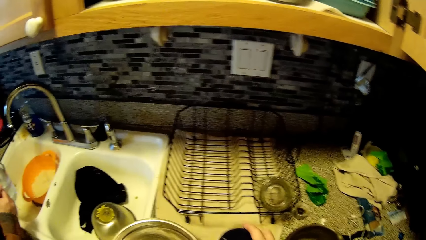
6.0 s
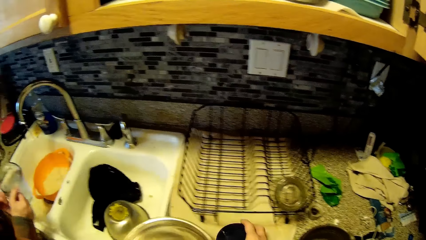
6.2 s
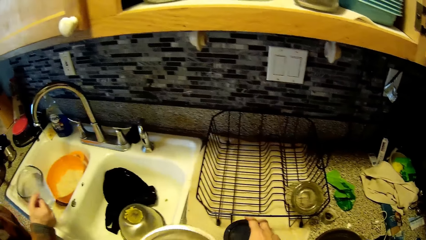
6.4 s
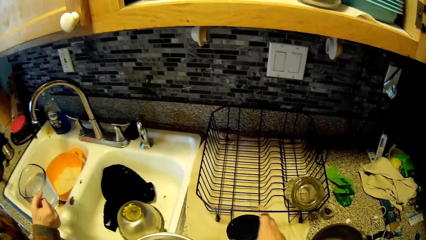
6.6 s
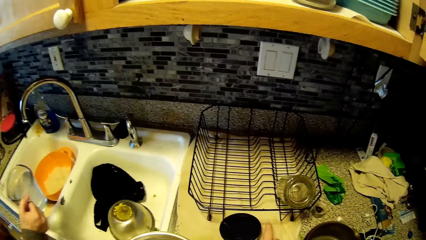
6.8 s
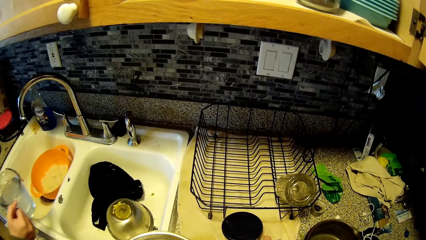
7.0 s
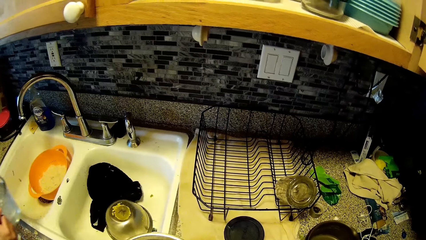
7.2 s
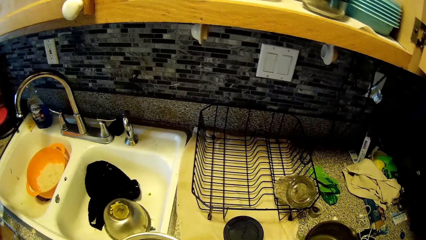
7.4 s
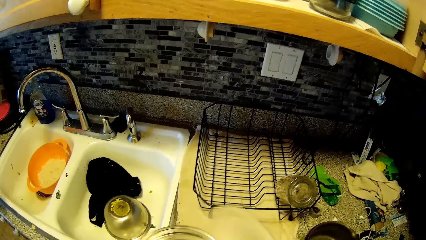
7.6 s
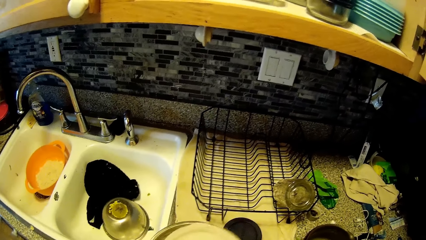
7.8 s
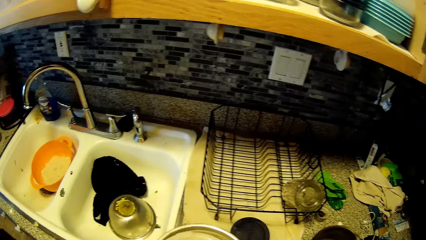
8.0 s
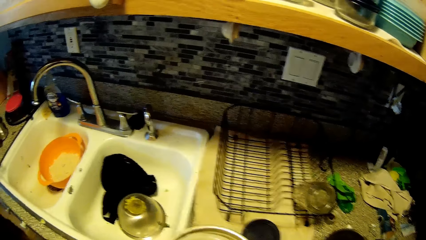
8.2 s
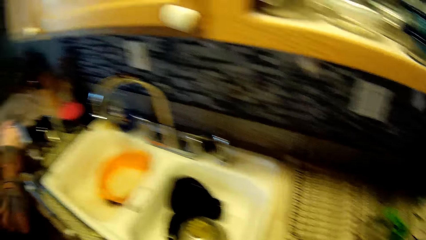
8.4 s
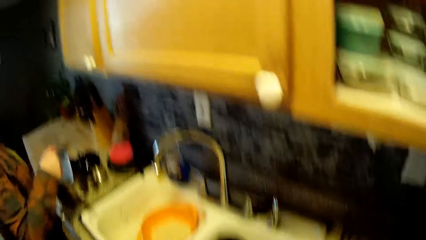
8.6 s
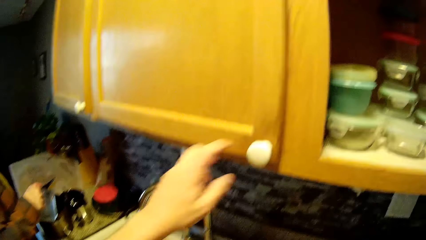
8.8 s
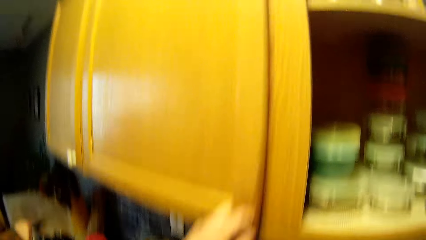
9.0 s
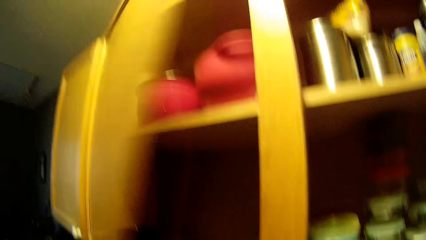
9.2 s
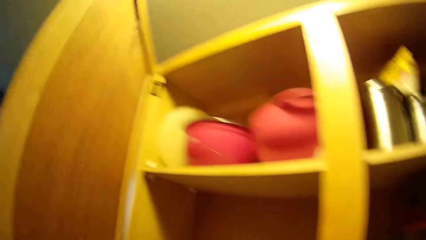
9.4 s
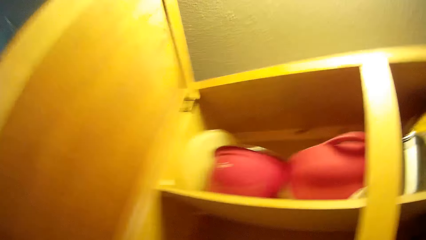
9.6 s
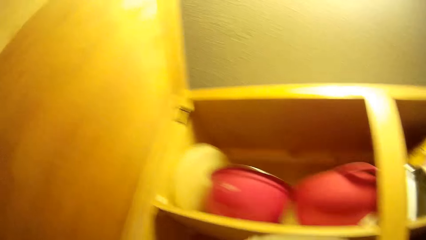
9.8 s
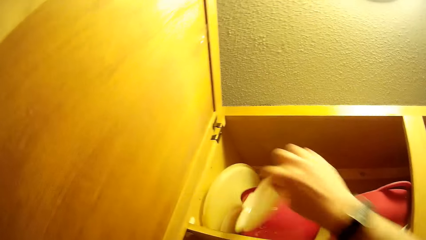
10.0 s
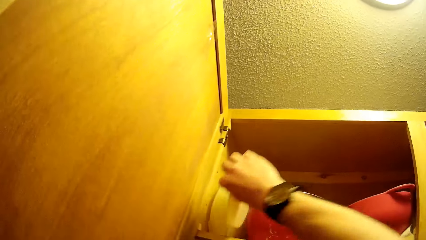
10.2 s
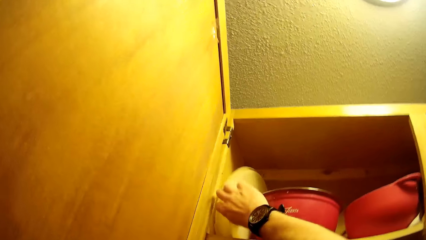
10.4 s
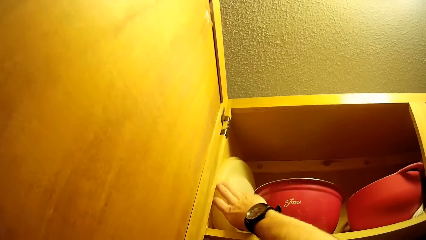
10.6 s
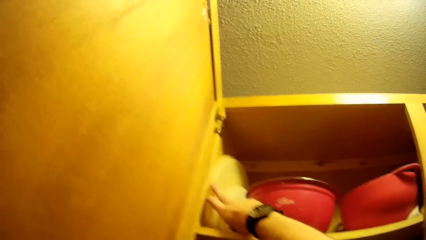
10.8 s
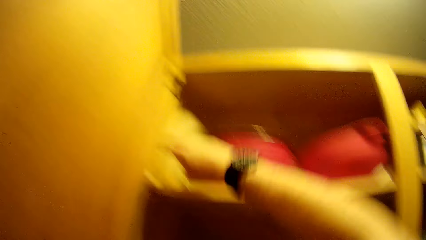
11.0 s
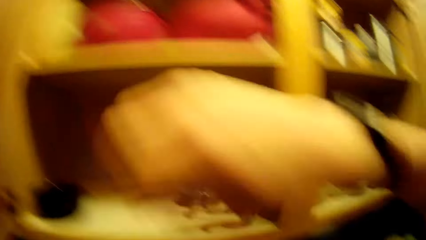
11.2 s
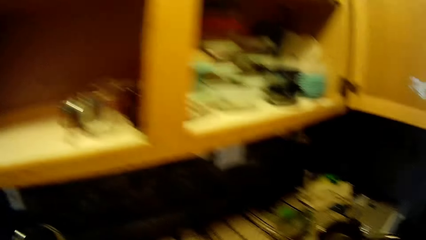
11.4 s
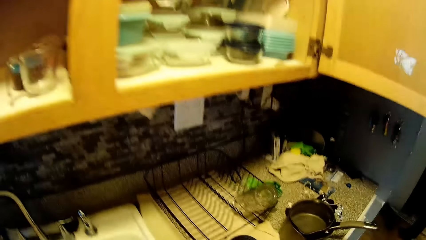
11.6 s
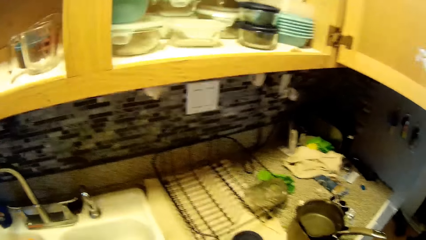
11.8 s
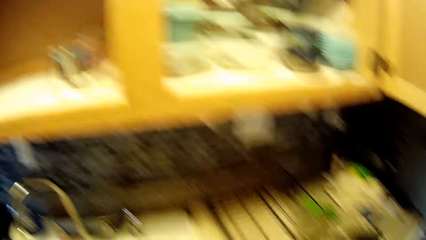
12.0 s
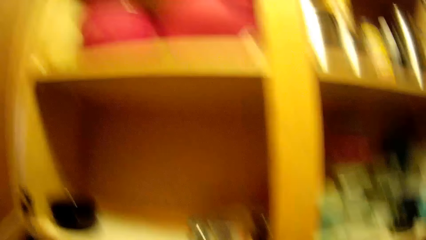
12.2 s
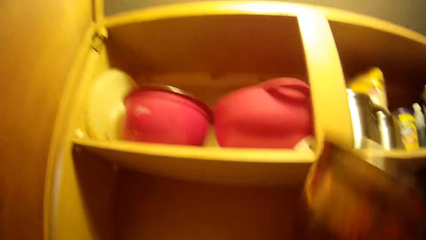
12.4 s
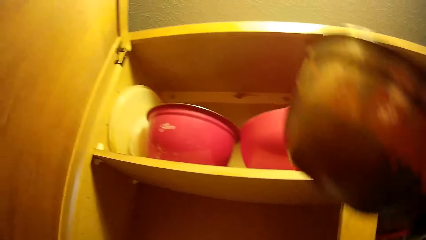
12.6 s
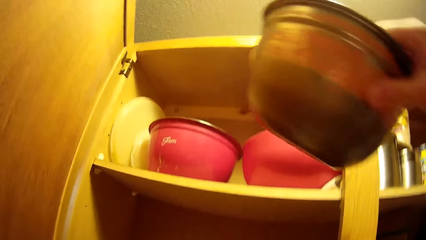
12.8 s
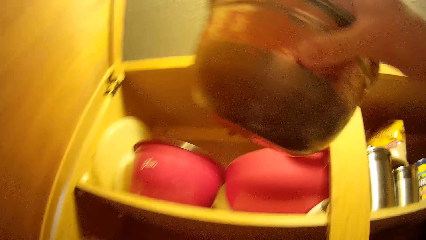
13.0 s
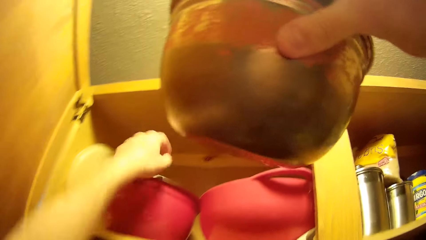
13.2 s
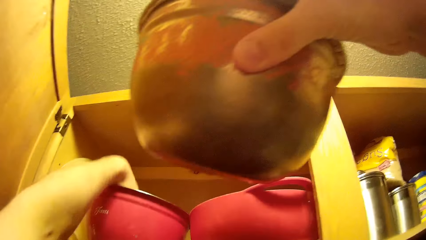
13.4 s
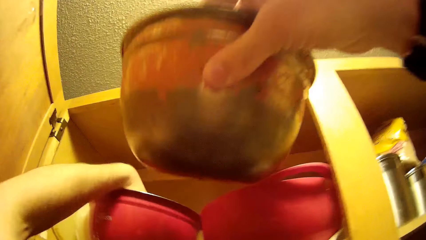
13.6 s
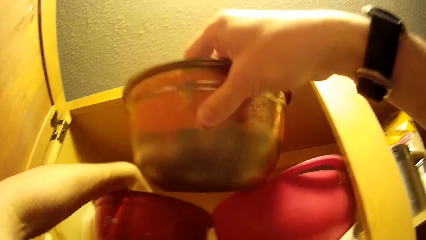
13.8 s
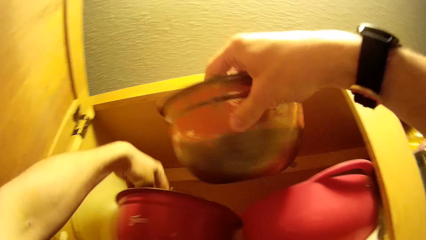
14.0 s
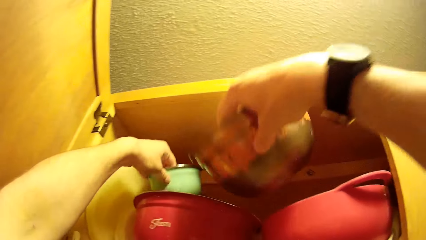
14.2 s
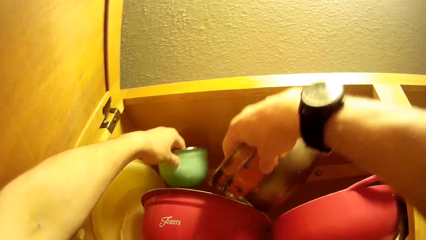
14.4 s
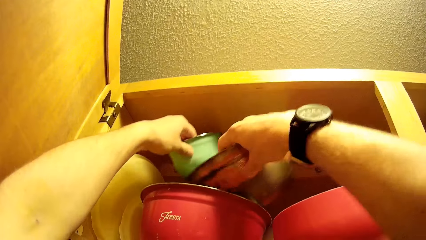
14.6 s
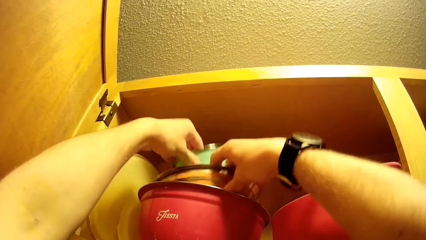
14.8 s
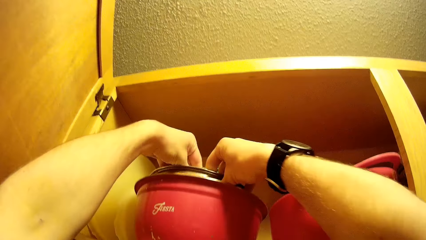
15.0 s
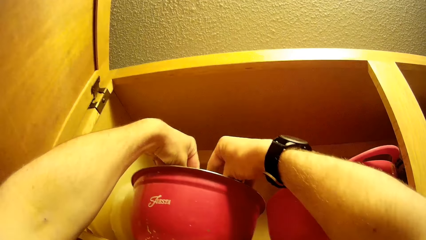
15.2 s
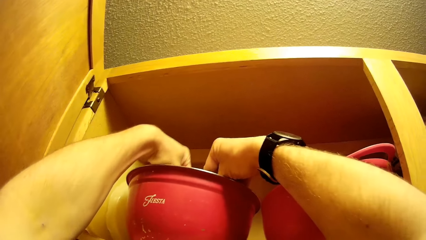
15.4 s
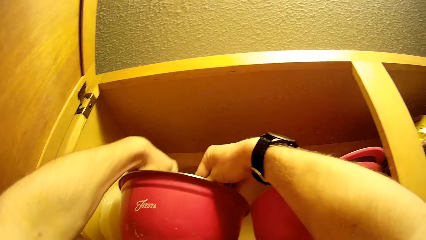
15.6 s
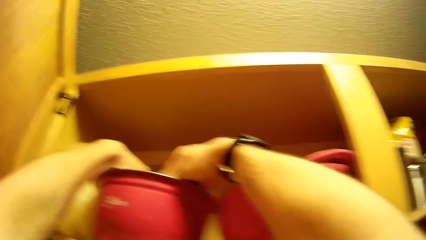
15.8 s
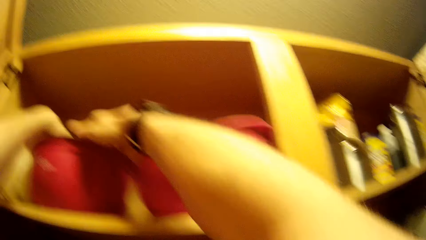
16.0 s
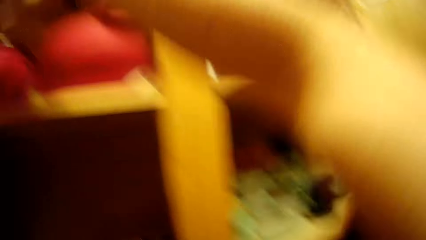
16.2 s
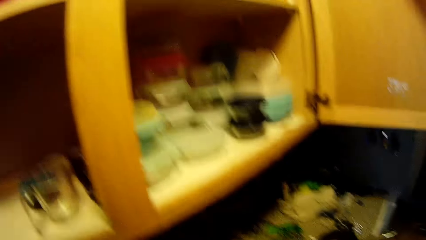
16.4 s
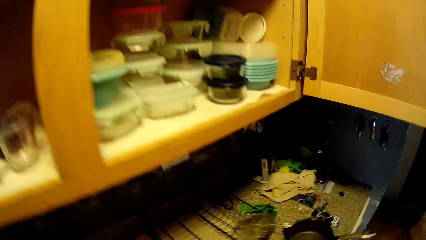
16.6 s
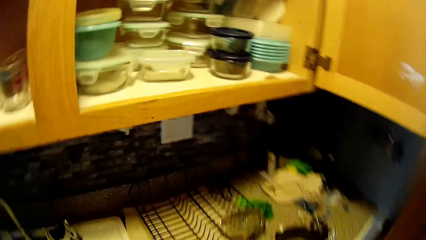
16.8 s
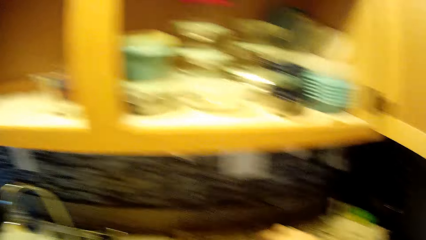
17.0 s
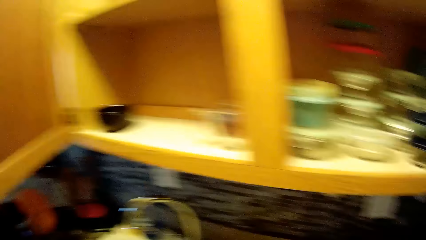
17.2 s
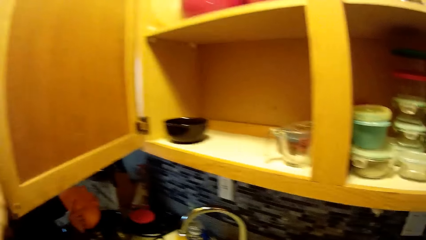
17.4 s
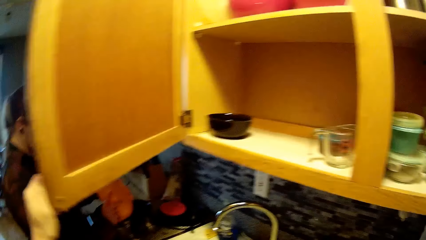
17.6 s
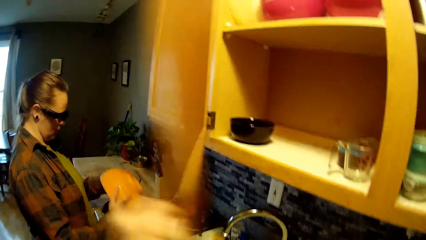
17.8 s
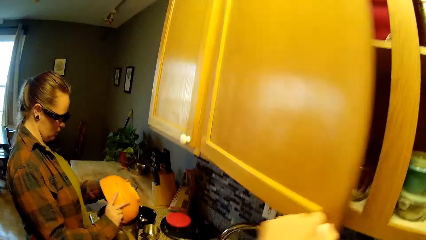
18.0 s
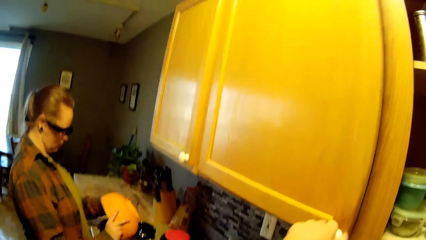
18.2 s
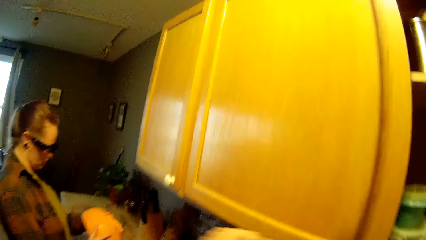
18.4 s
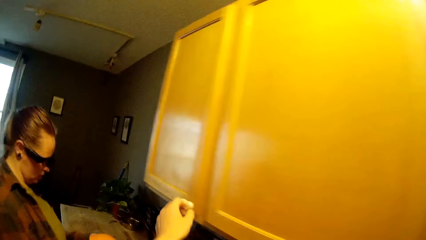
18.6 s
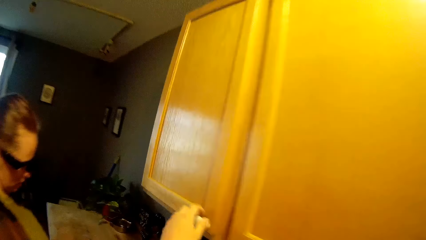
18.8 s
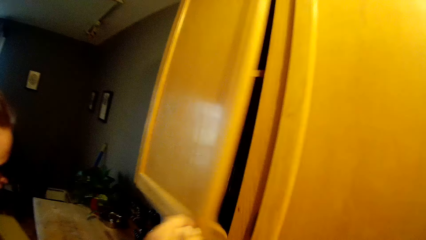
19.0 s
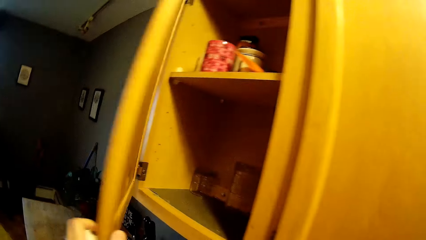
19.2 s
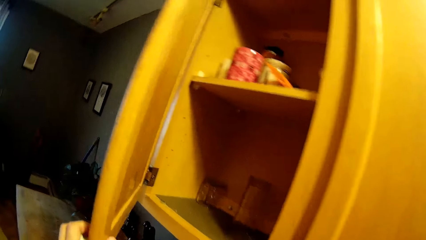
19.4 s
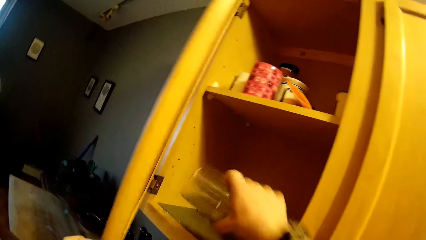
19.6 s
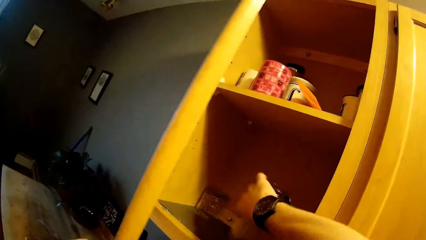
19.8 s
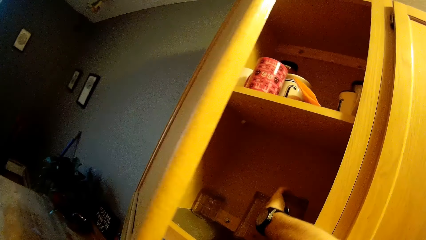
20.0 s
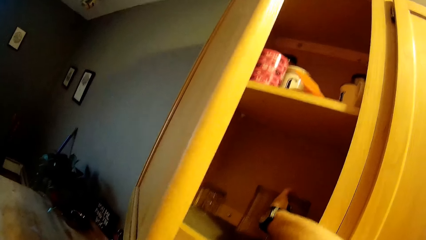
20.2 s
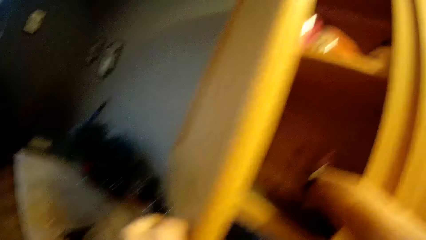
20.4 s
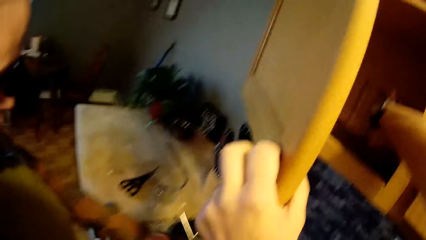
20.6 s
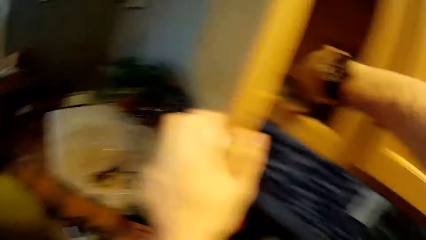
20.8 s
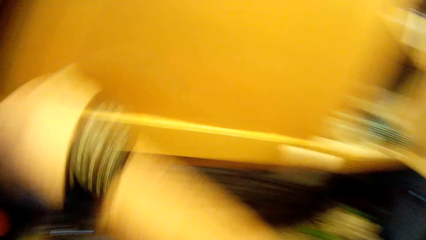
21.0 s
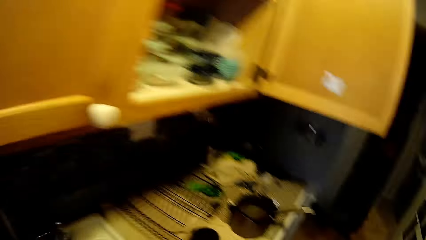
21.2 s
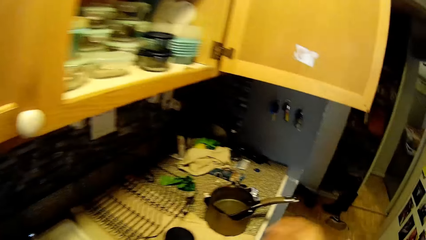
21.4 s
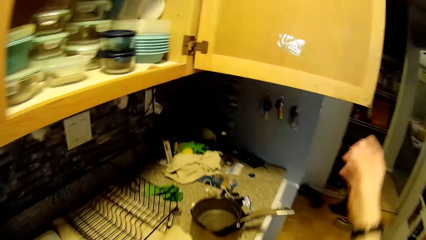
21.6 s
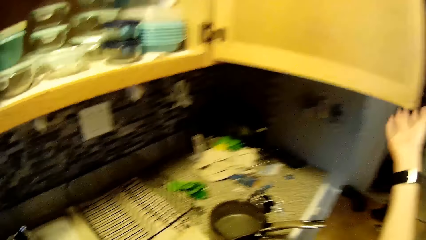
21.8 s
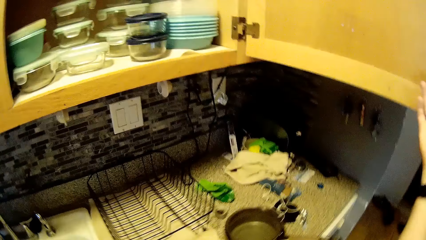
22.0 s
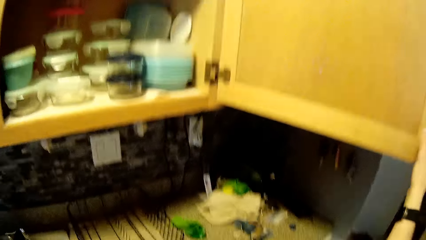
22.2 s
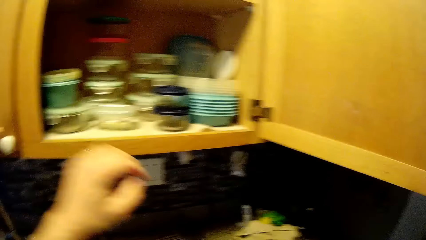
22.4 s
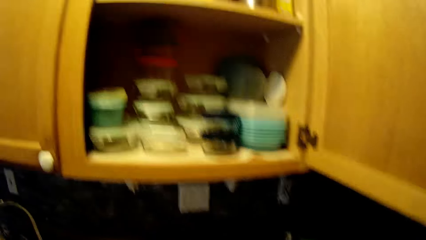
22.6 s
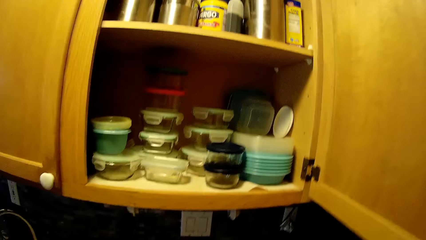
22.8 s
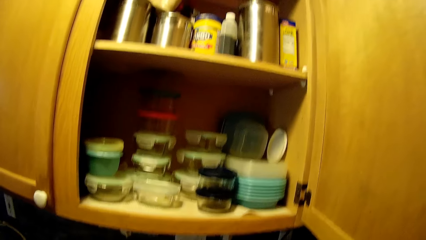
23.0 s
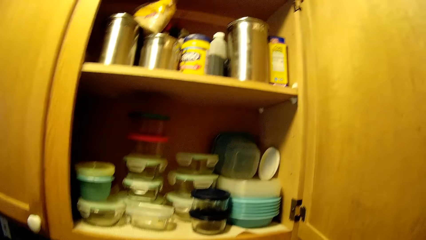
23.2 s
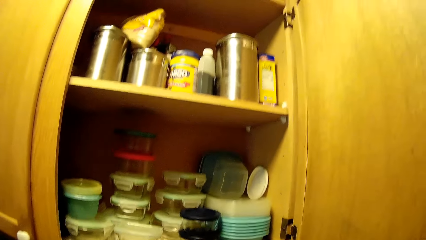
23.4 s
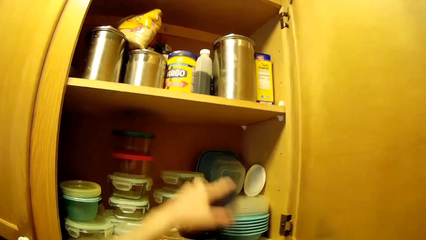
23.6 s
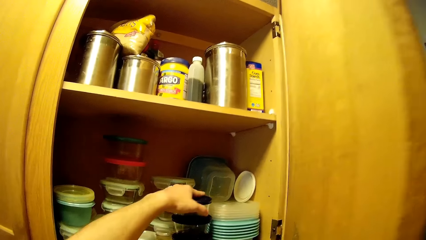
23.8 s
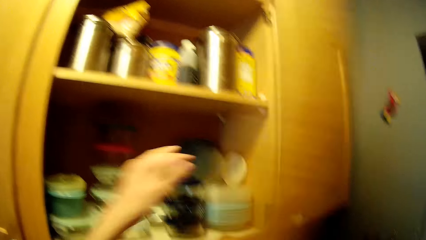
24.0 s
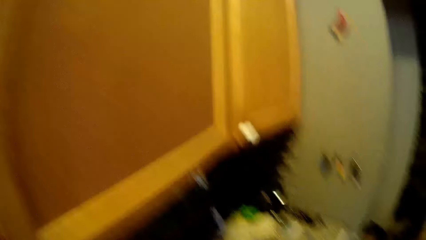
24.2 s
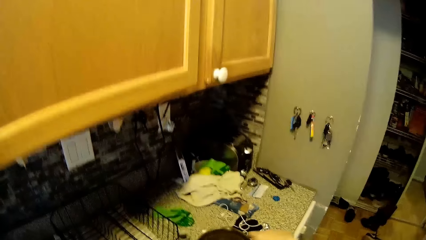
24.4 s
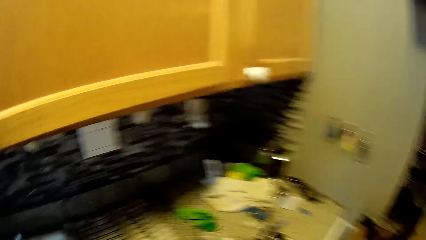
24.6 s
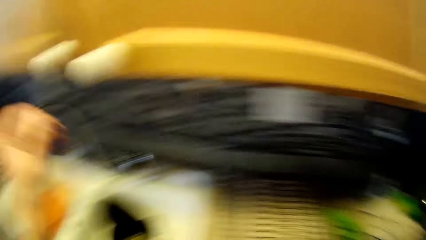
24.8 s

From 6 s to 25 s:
The camera wearer lifts up the stainless steel bowl from the kitchen worktop with his left hand. He drops the plate on the kitchen worktop with his right hand. A woman carries a glass. The camera wearer moves something. He puts the plate into the stainless steel bowl. He looks around. He opens the cabinet with his left hand. He looks inside the cabinet. He puts a cover in the cabinet with his right hand. He lifts the right hand. He pulls back the right hand. He looks around the kitchen. He lifts up the stainless steel bowl with his right hand. He removes a small bowl from a big bowl with his left hand. He dips the left hand inside a bowl. He puts a bowl inside another bowl. He puts the small bowl and the stainless steel bowl in the cabinet with his hands. He pulls back both hands. He looks around the kitchen. He moves the right hand. He closes the cabinet with his left hand. He looks around. The woman hits a pot with a bowl in her hands. The camera wearer moves the left hand. He opens the cabinet with his left hand. He puts a glass cup in the cabinet with his right hand. He pulls back the right hand. He makes a step. He holds the cabinet with his right hand. He moves the right hand. He looks inside the cabinet. He picks up a tin from the cabinet. He puts a plate in the cabinet with his left hand. He closes the cabinet with his right hand. He picks up a pot from the kitchen worktop with his right hand.
